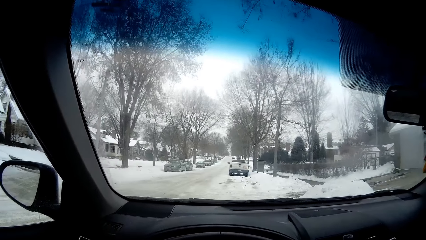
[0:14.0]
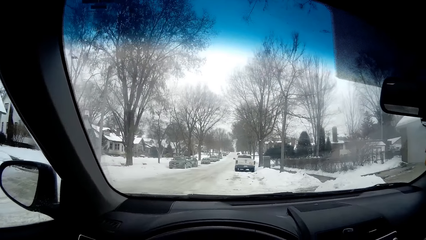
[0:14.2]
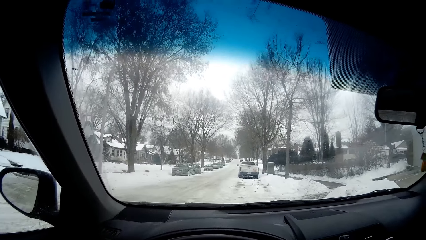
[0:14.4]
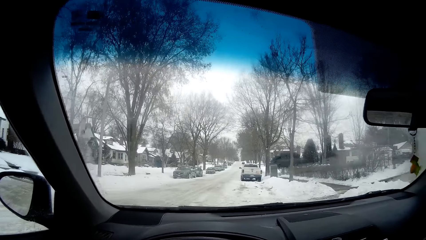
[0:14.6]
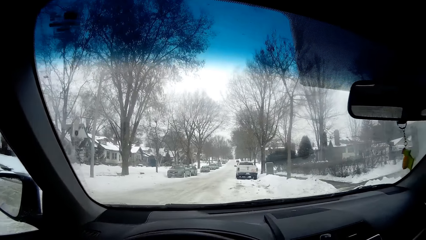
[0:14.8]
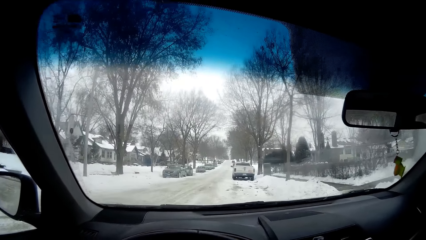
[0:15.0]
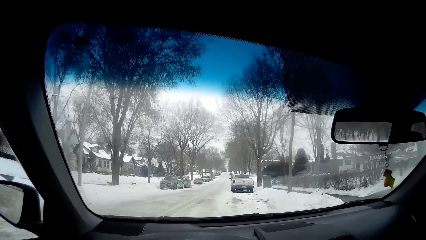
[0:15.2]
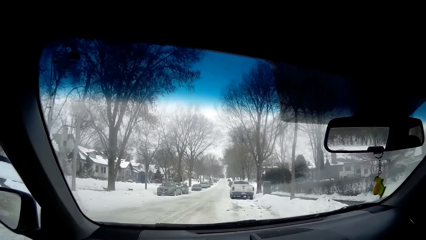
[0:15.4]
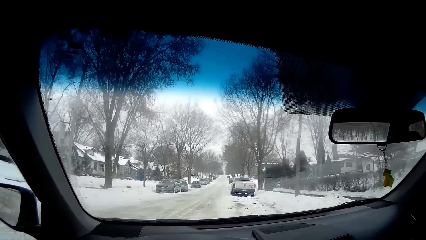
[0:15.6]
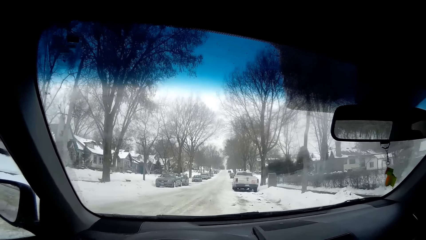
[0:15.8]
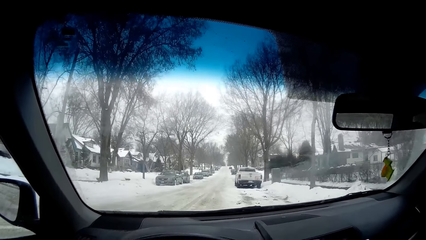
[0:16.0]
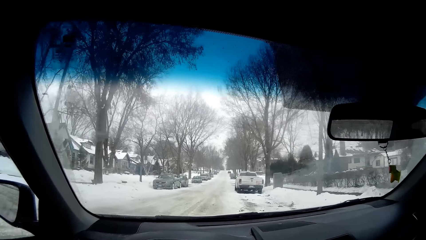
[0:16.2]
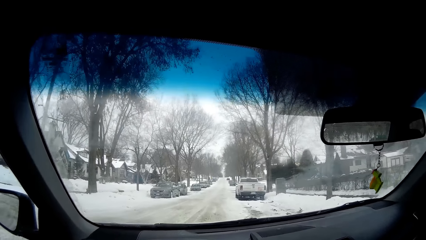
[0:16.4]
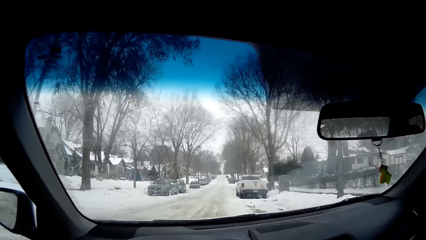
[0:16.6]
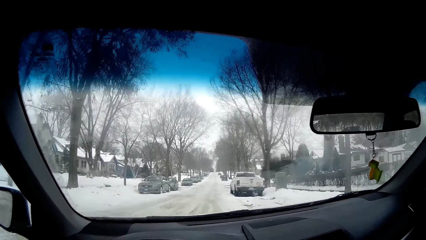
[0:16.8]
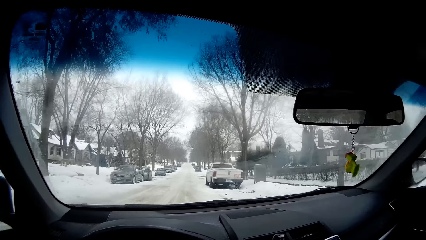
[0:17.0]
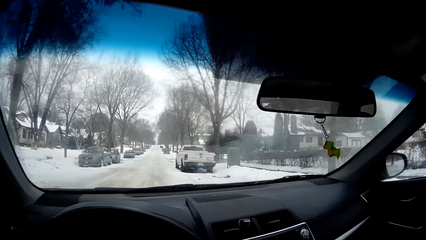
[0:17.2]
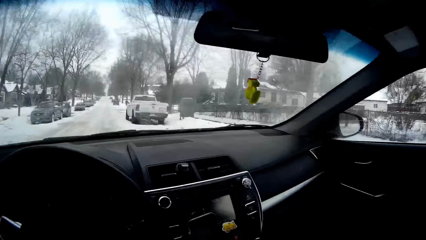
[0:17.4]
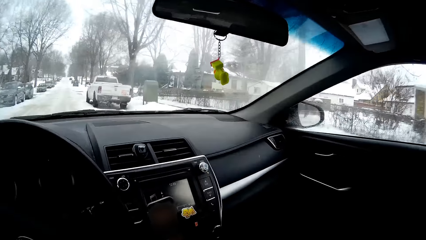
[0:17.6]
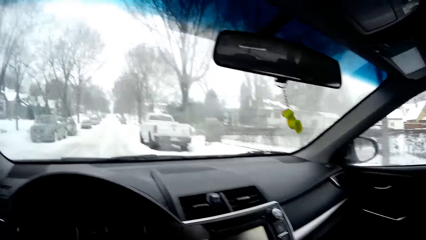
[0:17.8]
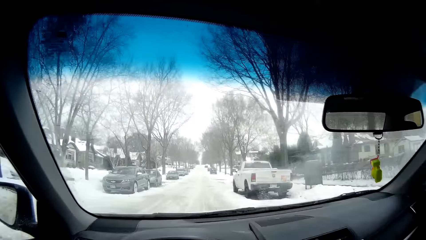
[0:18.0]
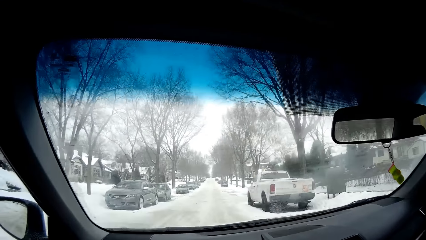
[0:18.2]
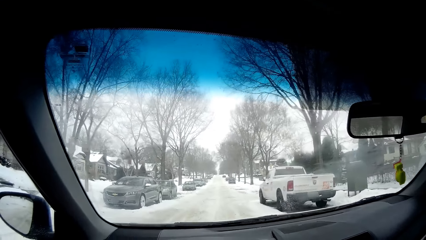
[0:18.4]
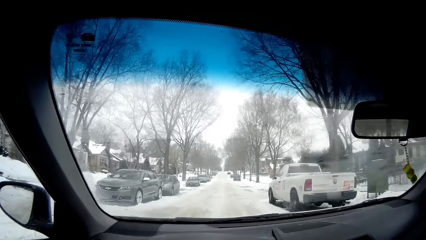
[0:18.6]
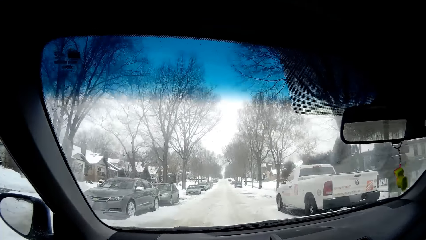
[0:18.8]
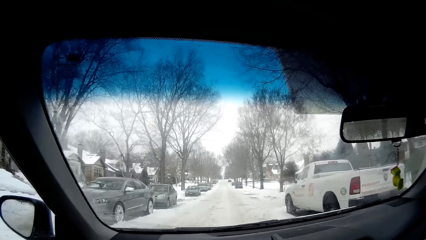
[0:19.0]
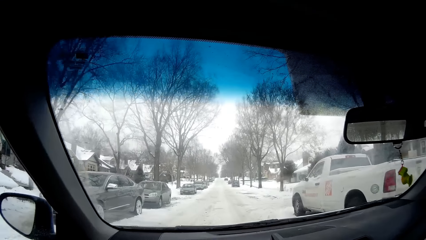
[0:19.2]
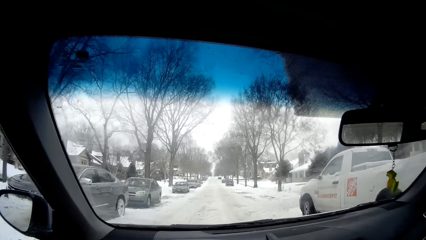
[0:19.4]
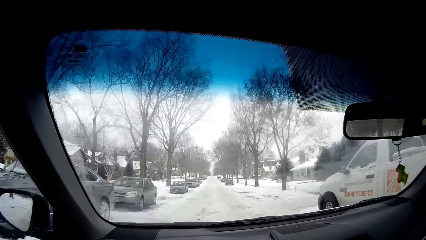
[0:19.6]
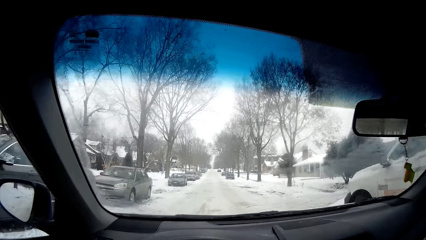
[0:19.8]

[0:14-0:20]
The camera wearer drives the car.

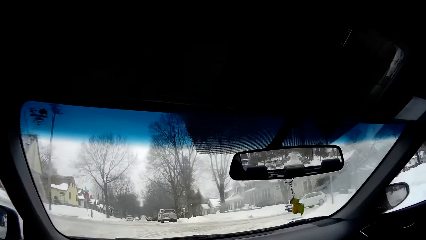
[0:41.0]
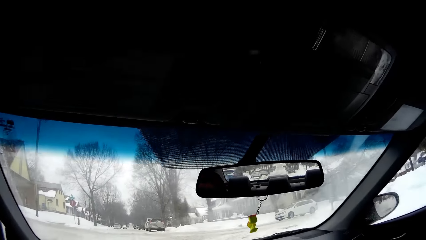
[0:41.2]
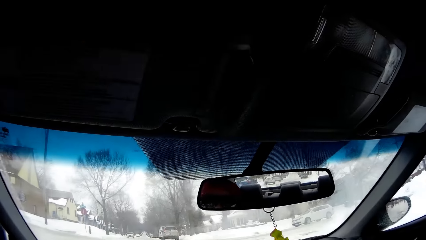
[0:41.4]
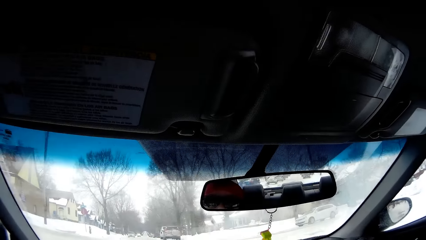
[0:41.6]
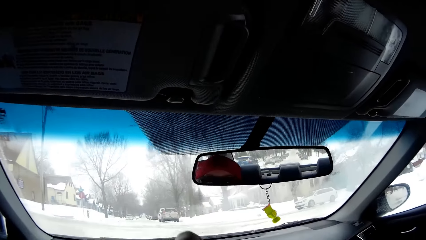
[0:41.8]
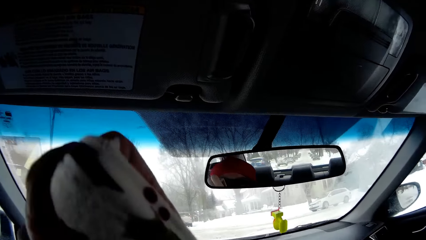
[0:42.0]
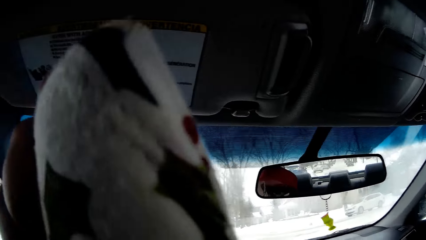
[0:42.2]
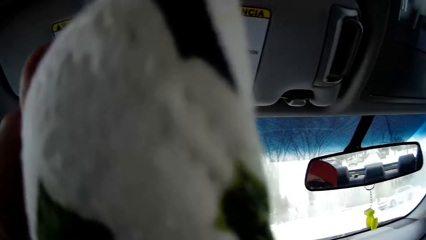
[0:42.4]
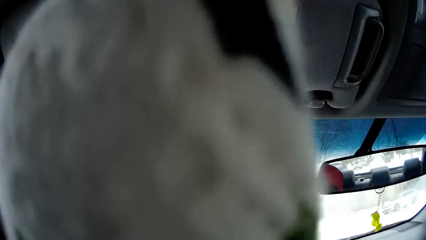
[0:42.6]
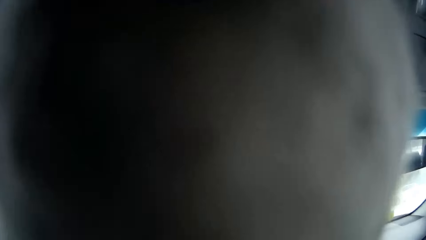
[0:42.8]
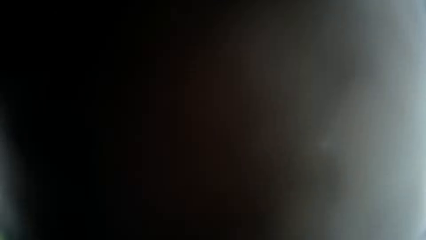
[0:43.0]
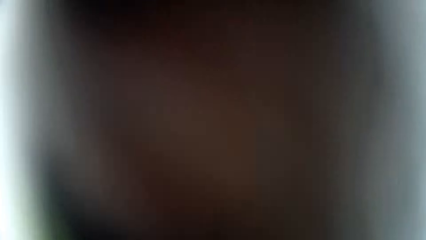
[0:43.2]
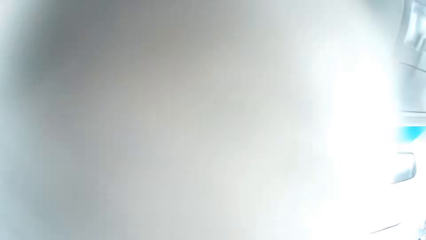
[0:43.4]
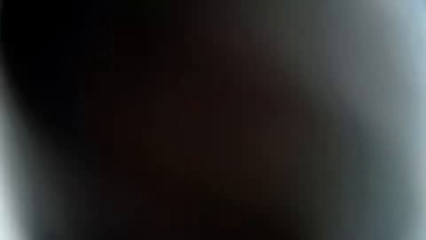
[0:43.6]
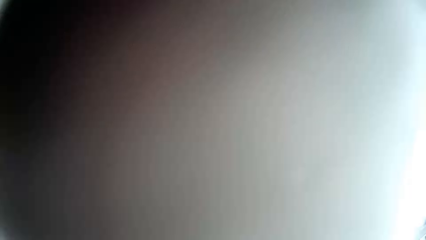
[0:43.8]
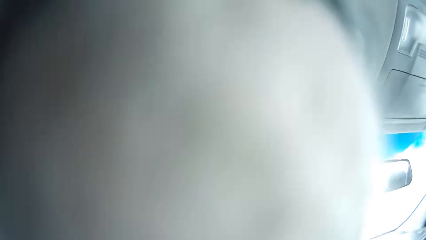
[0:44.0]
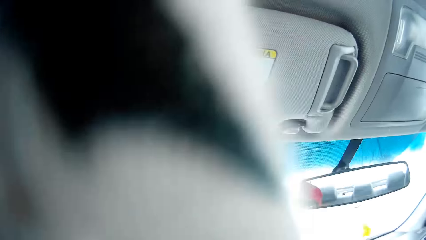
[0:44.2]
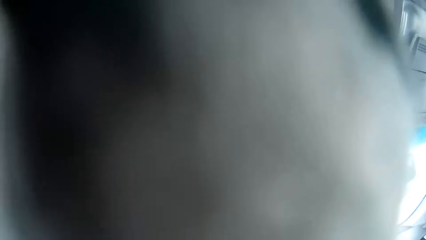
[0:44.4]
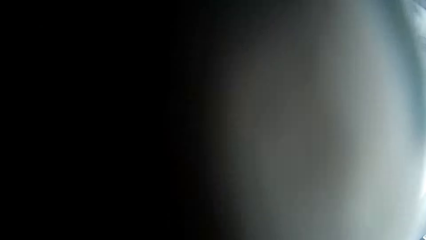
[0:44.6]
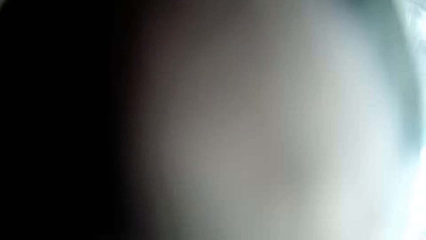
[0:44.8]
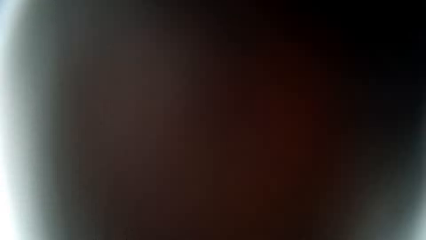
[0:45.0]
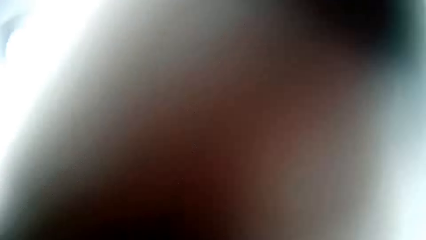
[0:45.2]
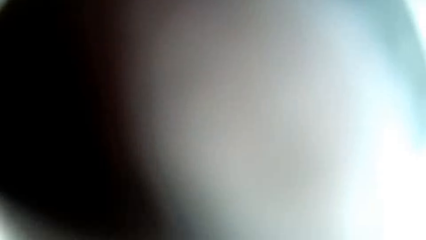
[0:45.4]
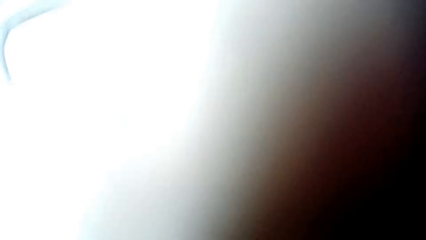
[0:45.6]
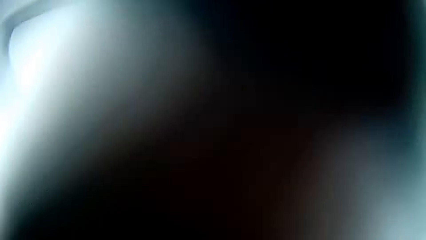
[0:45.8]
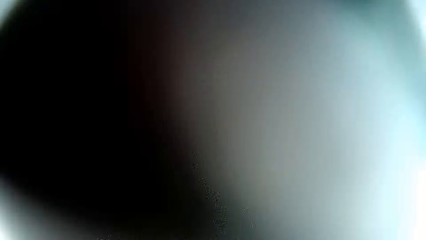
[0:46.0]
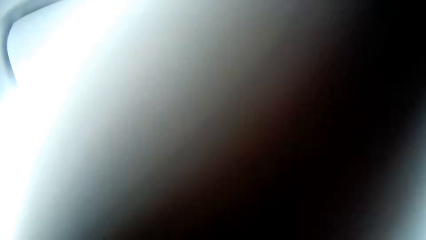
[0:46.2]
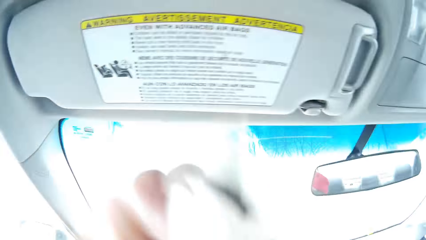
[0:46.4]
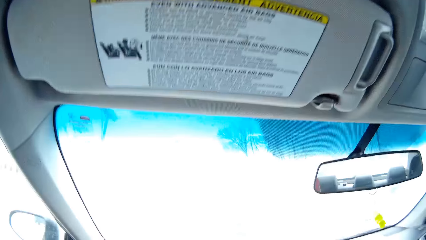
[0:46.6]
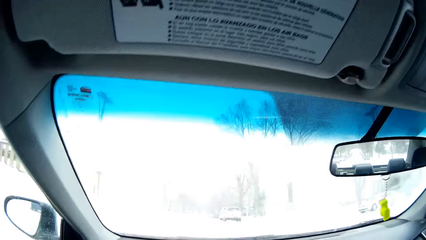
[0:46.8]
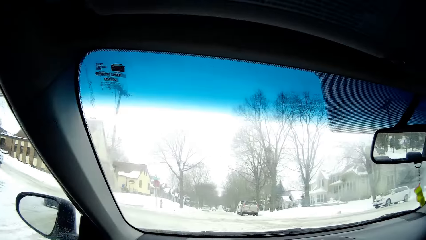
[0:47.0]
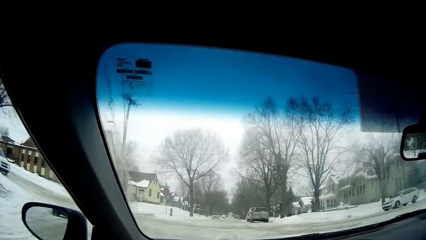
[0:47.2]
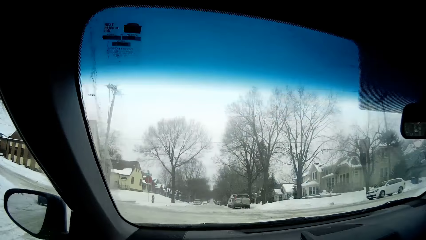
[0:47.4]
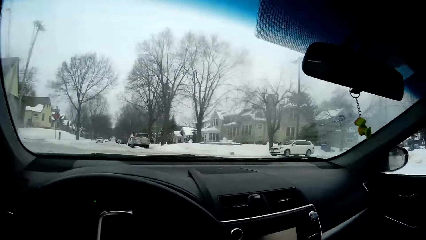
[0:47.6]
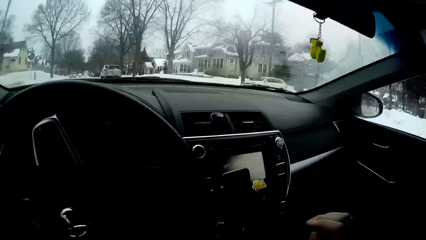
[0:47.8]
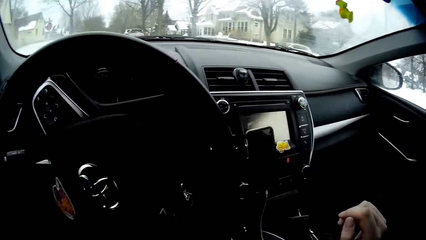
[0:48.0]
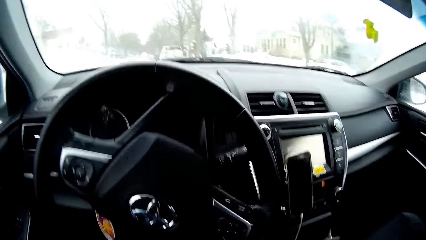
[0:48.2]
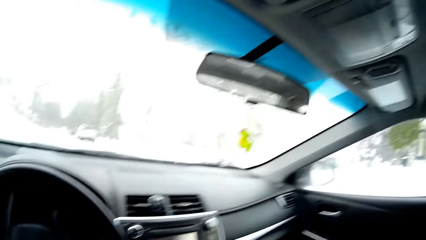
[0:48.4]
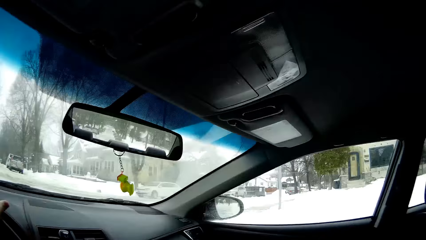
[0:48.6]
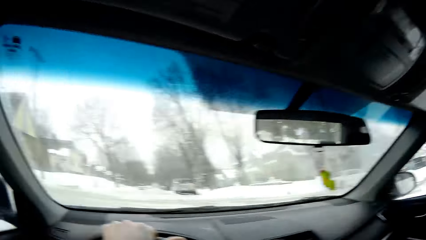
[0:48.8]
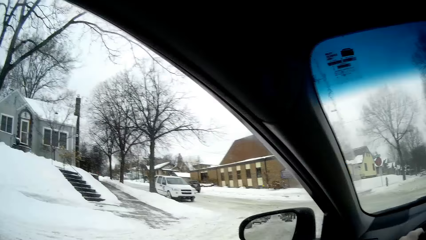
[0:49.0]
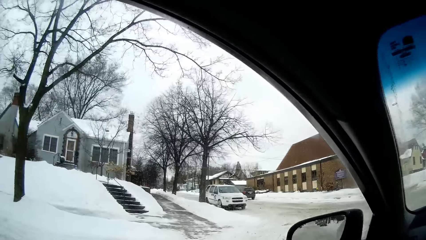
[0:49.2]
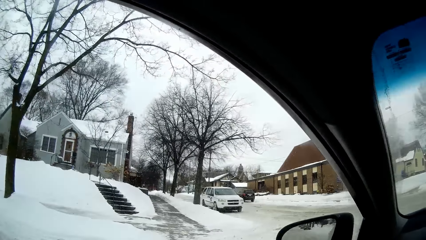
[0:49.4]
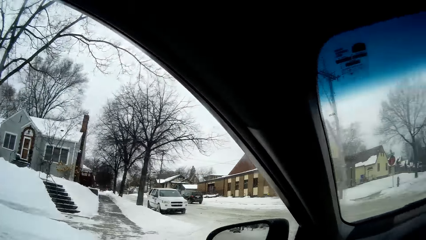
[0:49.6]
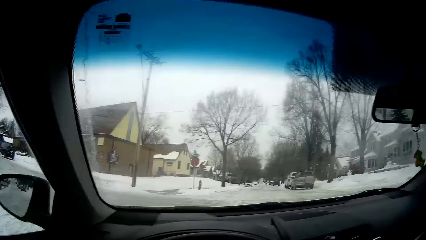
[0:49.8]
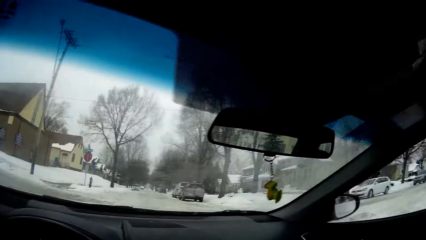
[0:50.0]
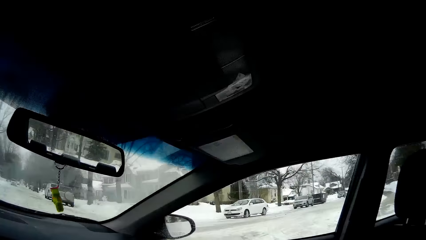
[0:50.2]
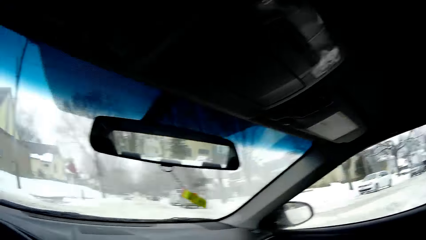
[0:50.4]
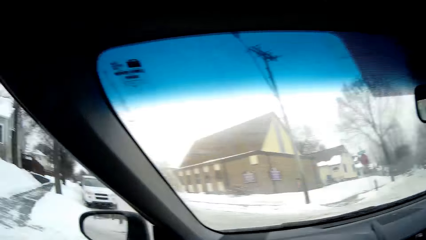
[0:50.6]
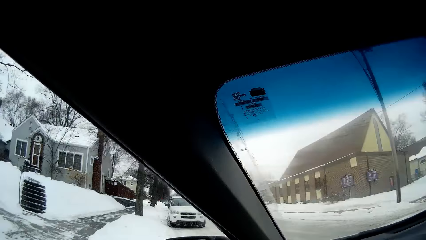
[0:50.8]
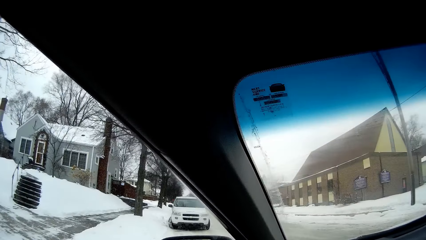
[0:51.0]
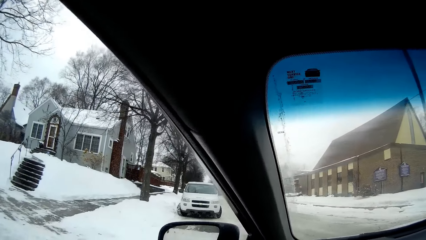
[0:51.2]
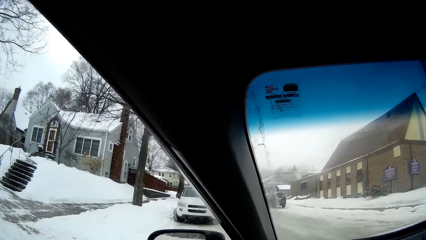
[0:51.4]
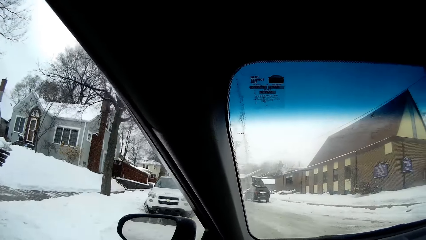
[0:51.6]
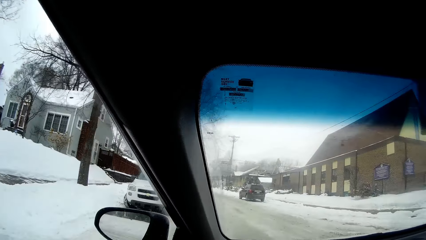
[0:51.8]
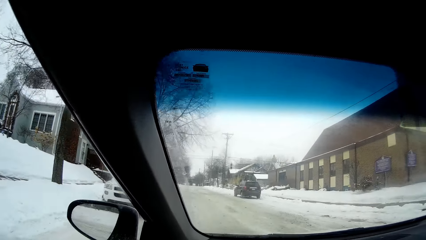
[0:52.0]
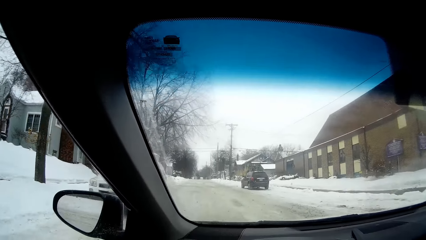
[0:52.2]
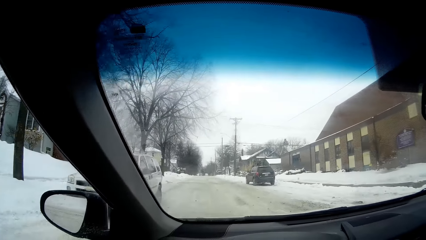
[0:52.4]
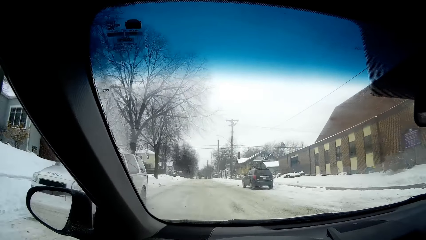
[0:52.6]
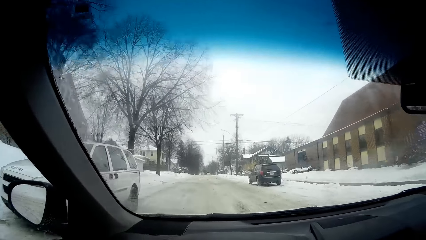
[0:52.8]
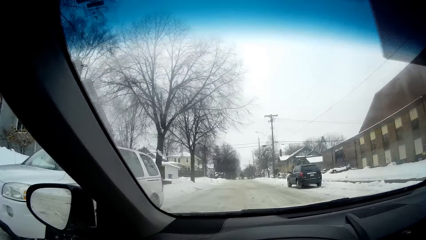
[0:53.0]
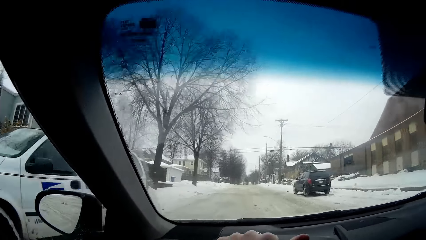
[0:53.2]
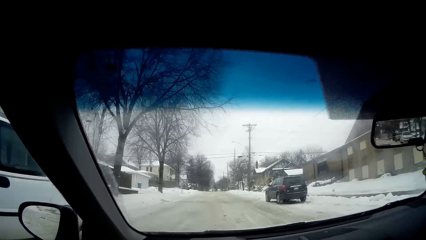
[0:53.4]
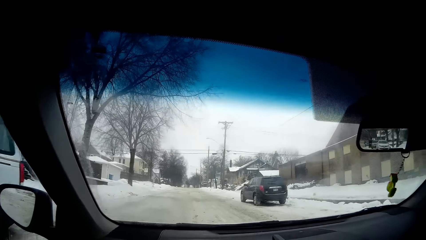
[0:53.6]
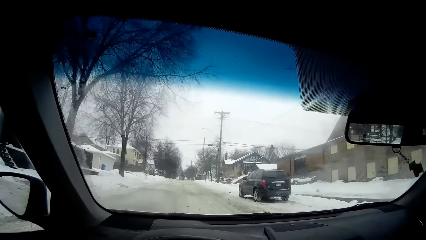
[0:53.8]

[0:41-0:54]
The camera wearer lifts something. He cleans his face with a napkin. He drives the car. He looks around. He drives the car. He turns the car. He drives the car.
